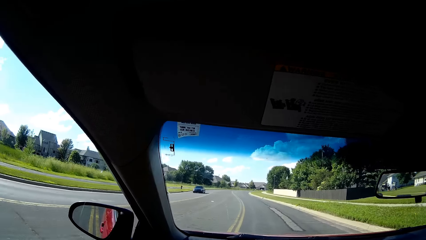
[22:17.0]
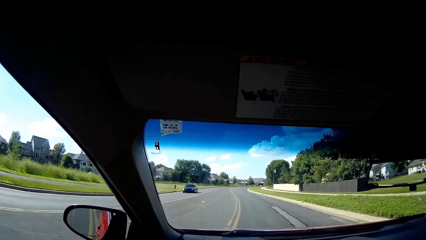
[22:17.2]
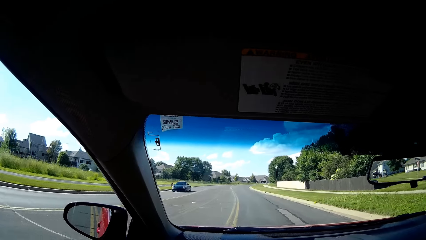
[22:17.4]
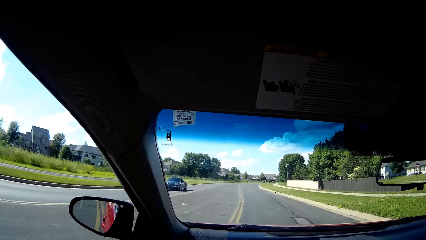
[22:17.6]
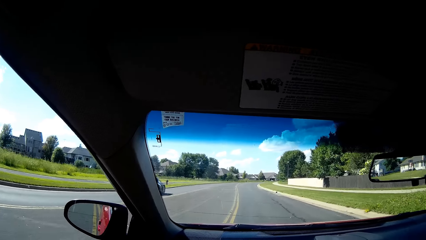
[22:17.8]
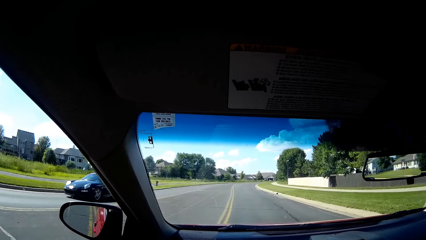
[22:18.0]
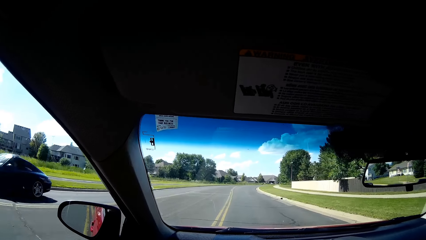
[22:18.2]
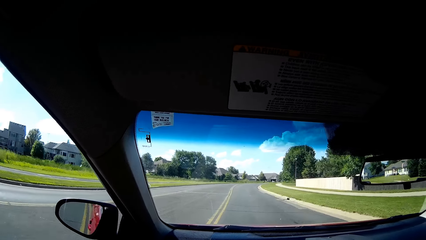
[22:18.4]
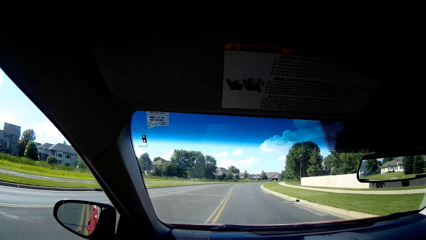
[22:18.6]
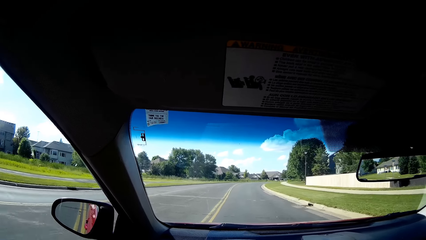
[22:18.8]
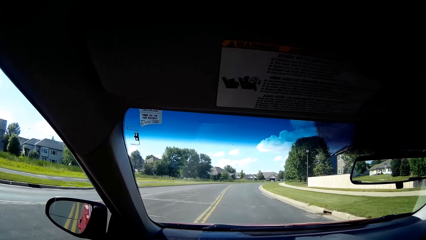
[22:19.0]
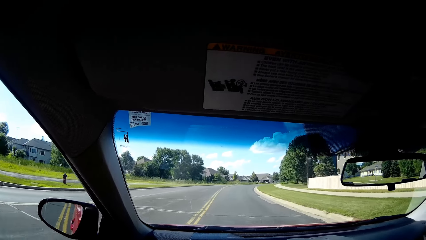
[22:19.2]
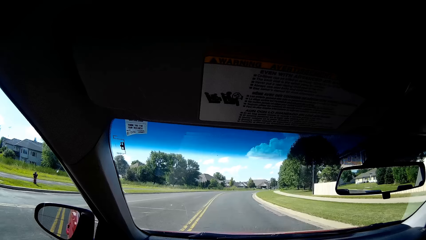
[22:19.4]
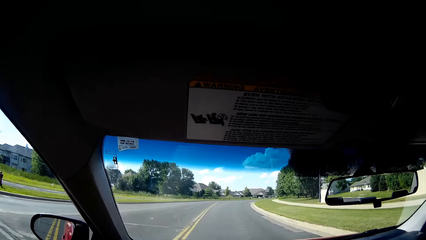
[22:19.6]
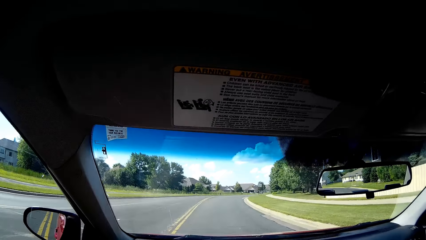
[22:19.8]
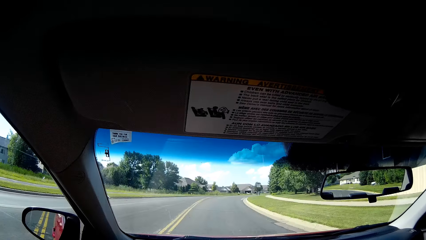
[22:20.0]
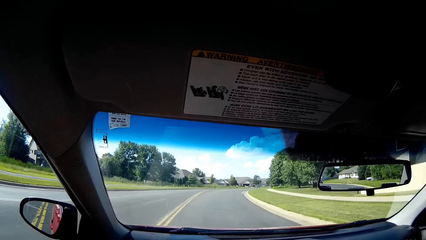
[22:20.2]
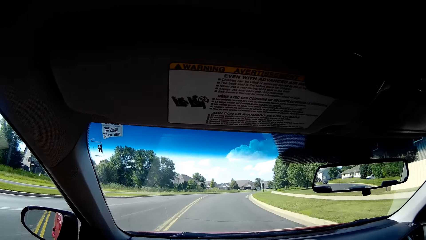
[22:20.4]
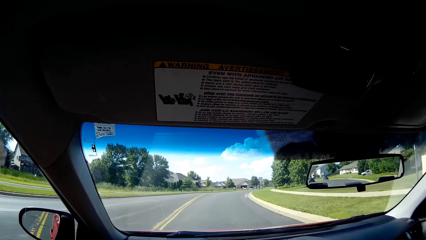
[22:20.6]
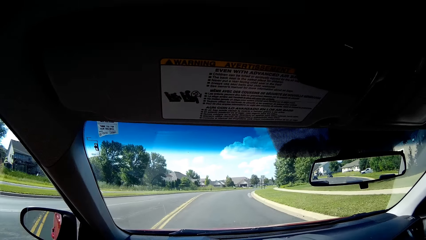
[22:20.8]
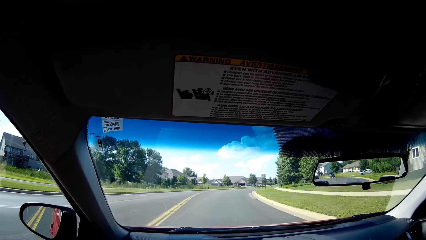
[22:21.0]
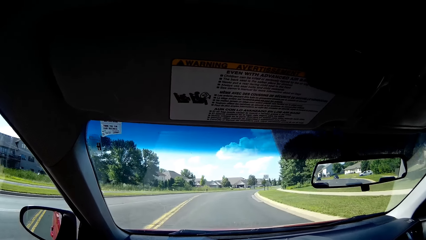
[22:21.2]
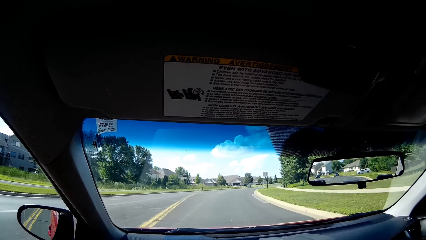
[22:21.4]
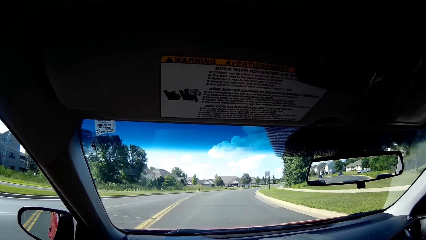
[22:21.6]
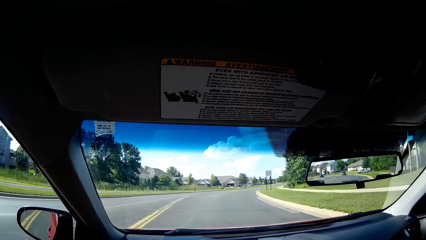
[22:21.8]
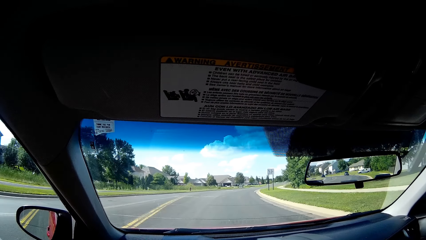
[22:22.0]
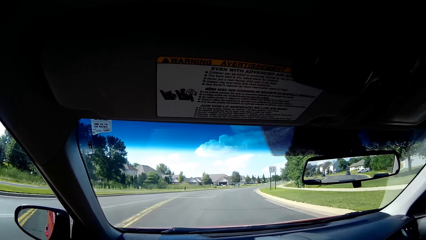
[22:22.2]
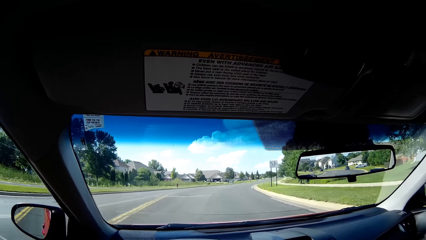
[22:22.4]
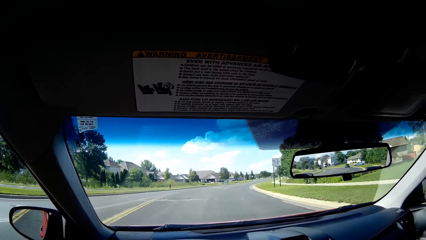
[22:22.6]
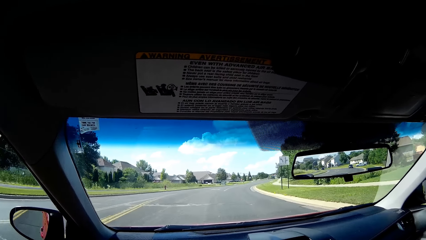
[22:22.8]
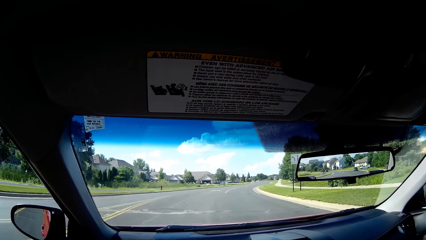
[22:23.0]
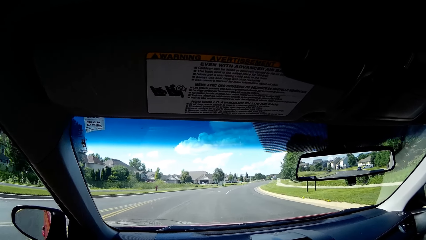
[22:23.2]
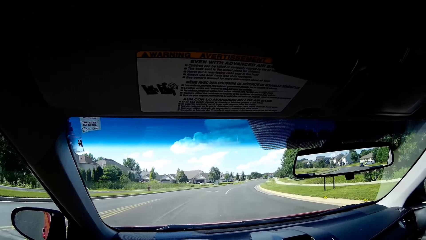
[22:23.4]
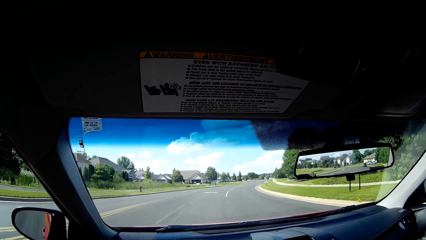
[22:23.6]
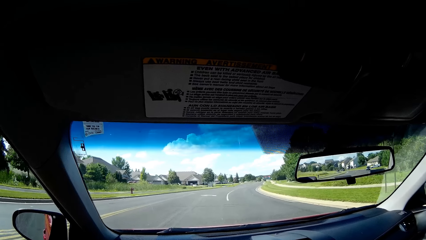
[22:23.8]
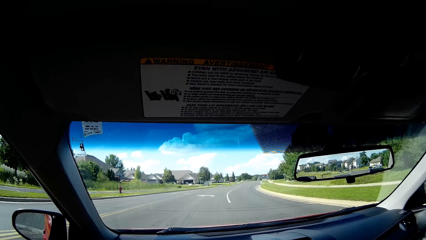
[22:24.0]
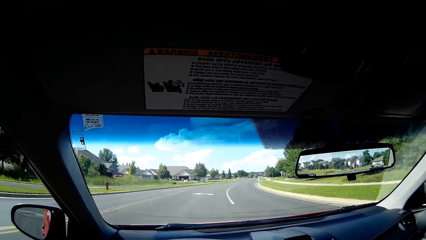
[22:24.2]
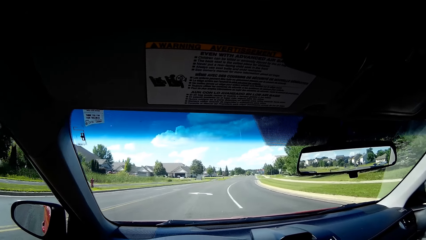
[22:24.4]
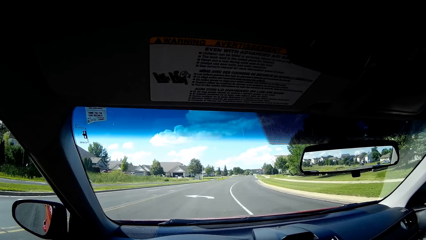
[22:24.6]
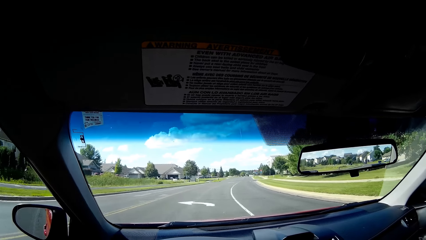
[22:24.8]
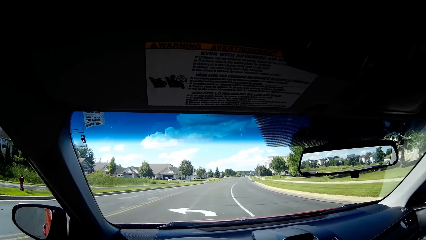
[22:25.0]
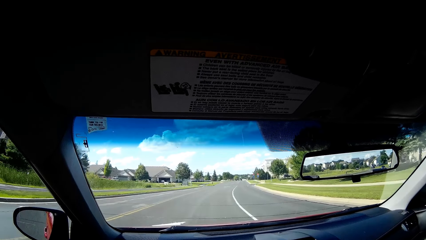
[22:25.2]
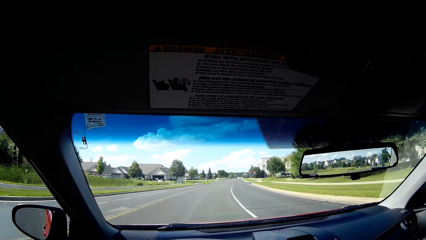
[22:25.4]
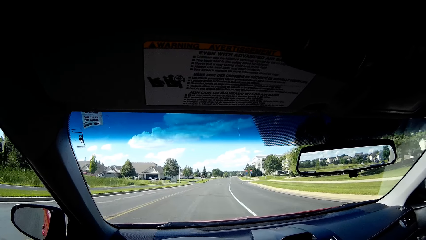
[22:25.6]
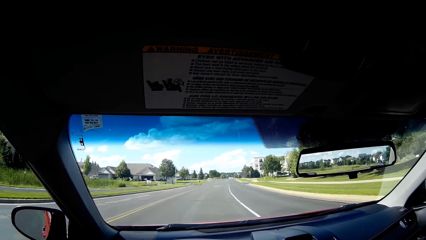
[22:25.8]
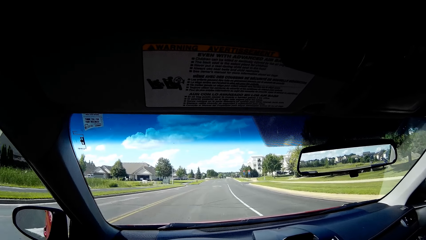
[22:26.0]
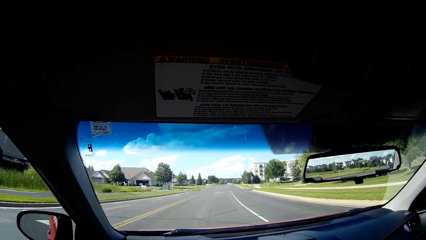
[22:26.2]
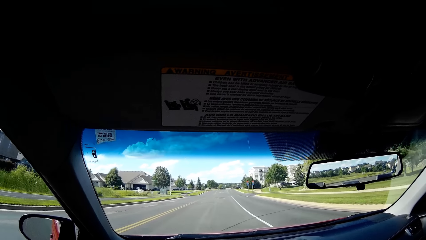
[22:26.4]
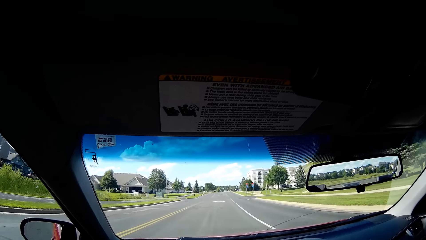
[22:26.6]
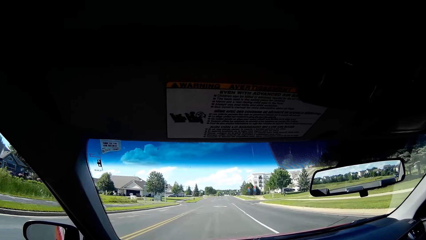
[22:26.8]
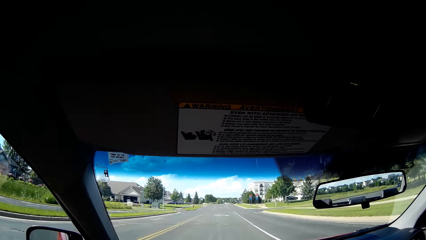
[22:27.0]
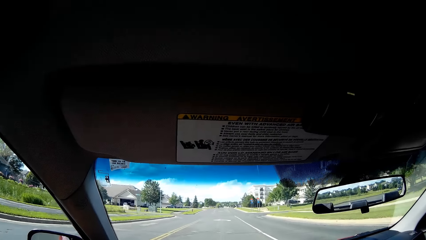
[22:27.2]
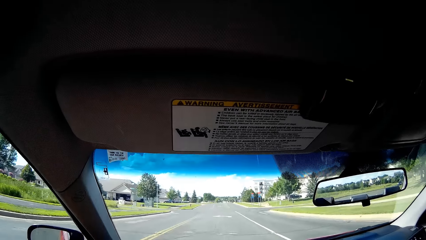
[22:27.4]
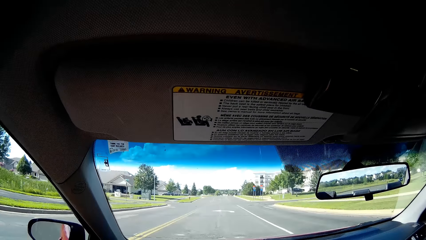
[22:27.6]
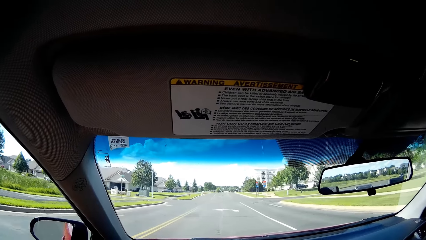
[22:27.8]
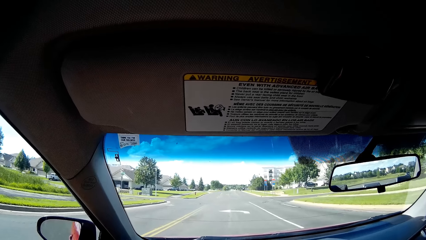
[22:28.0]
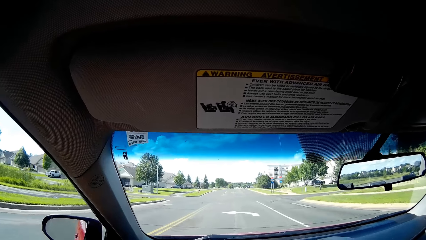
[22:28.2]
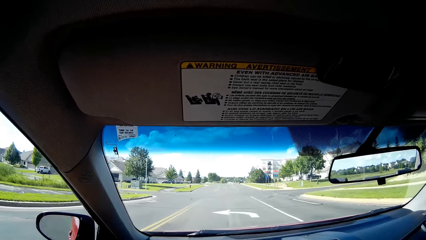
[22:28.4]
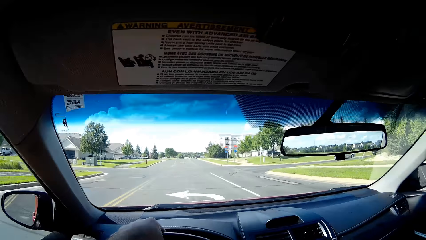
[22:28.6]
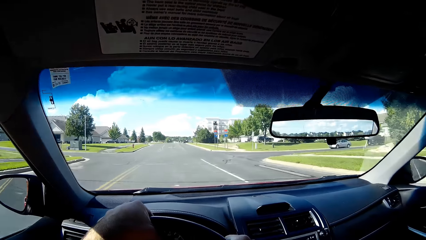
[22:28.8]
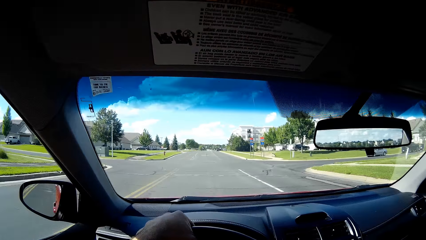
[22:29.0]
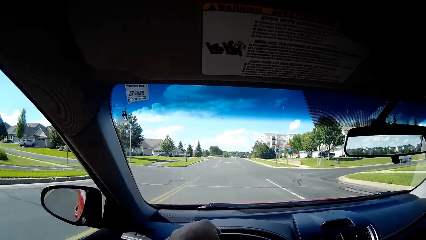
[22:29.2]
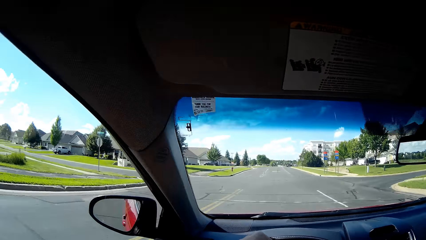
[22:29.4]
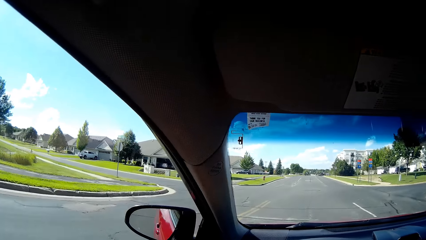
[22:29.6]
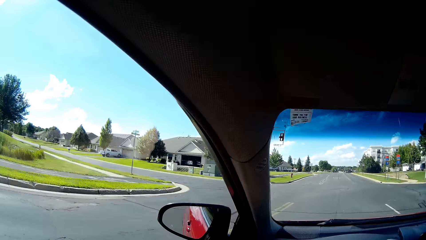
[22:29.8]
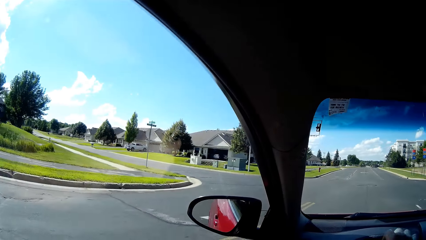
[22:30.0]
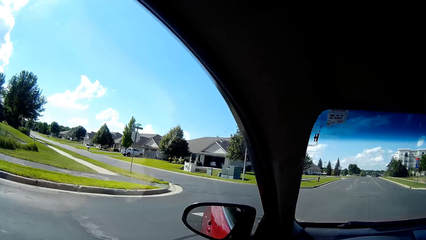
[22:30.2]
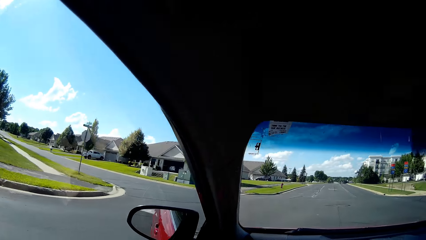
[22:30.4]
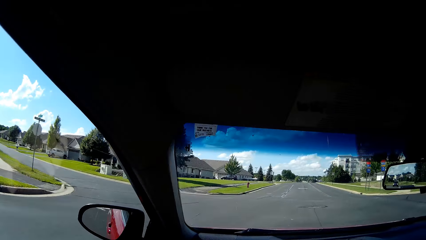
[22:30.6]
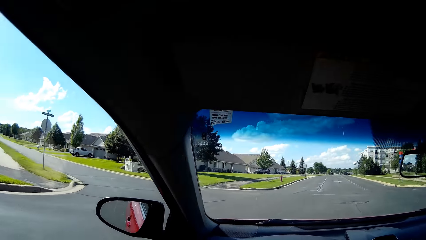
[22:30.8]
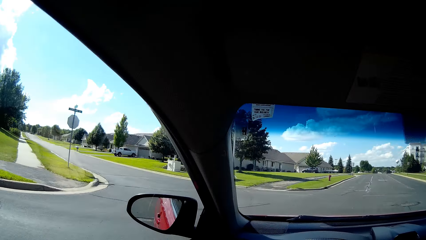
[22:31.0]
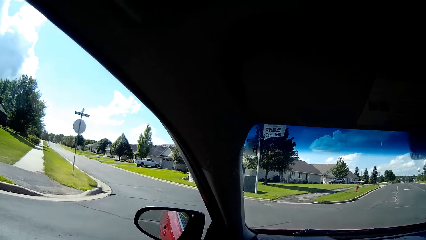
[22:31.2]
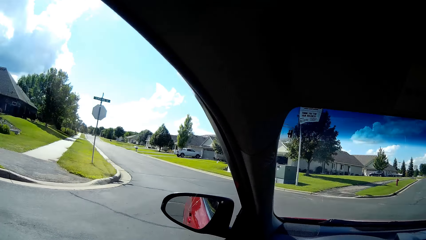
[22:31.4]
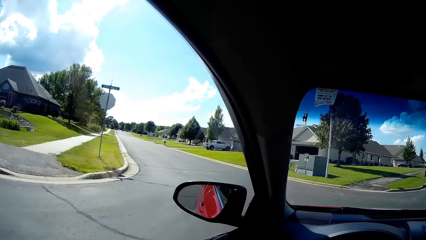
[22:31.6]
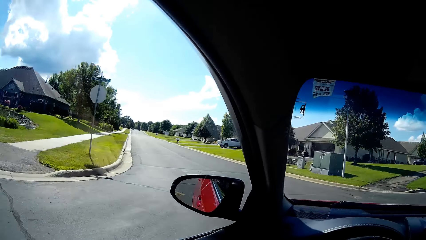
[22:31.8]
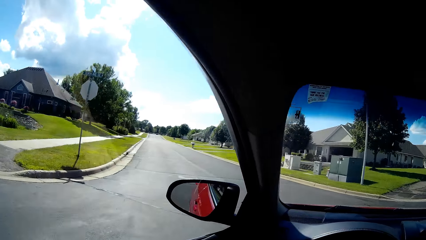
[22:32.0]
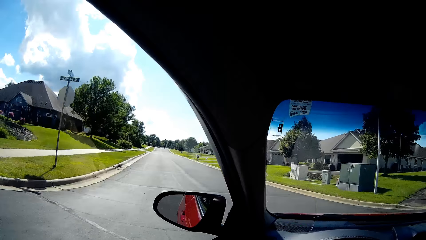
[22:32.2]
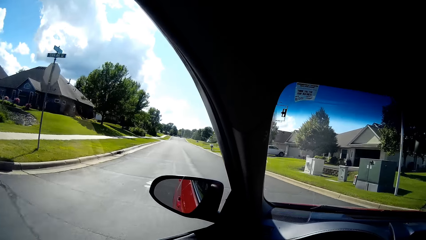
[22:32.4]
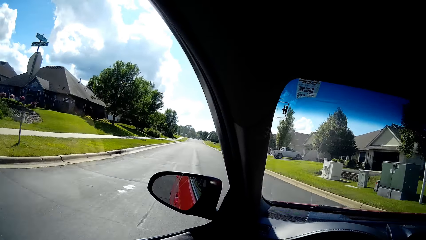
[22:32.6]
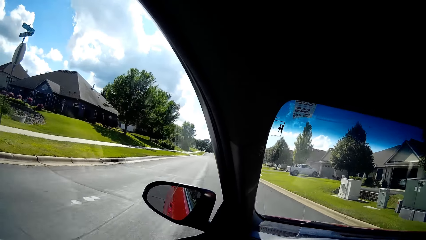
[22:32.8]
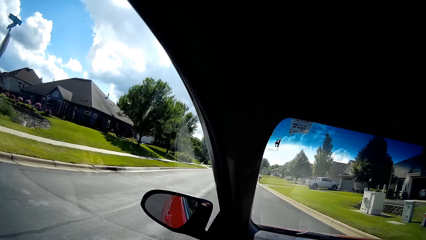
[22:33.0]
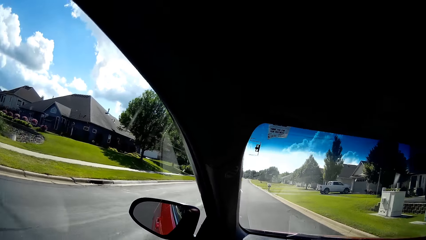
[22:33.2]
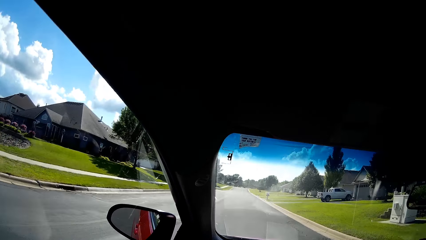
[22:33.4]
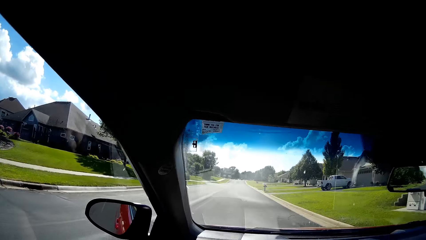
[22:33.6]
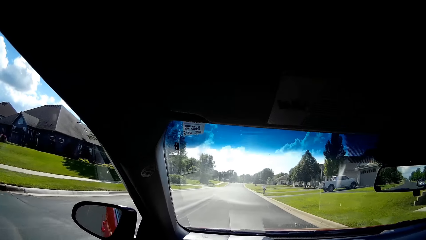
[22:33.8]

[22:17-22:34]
The camera wearer looks around. They turn the car on the left side.
